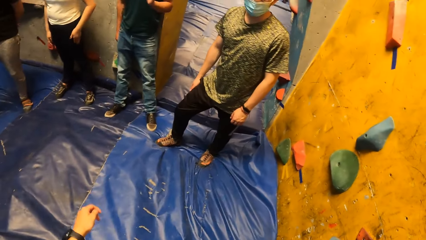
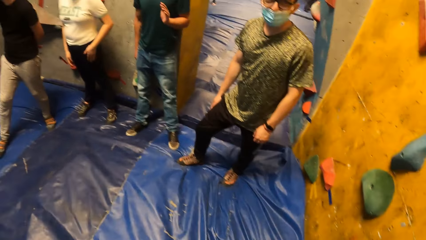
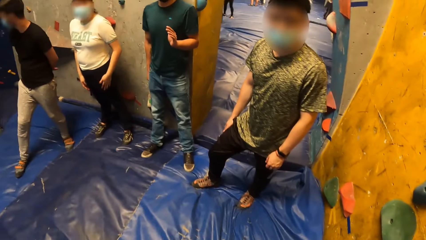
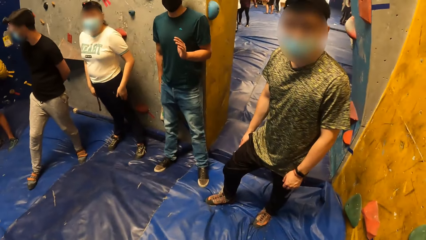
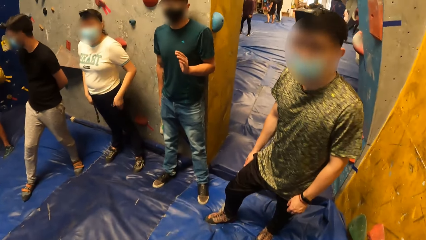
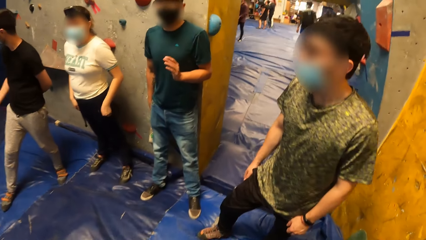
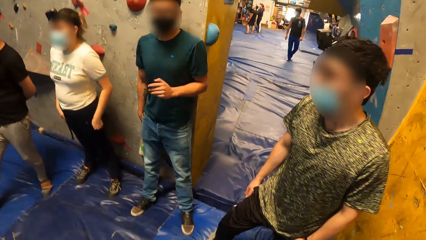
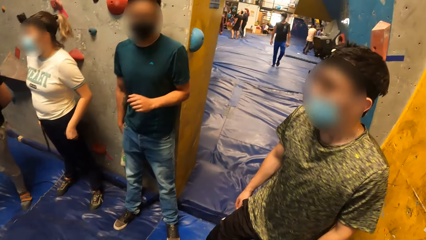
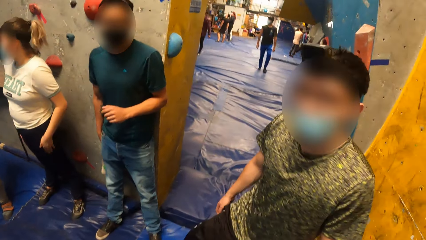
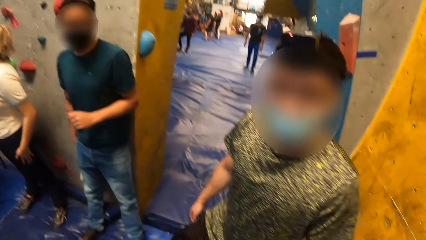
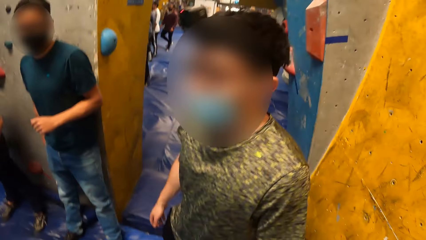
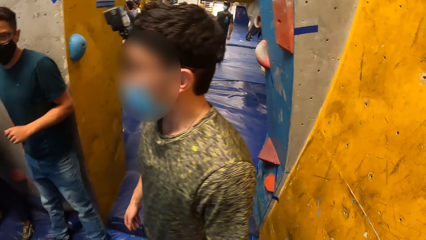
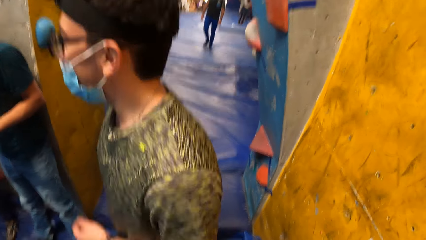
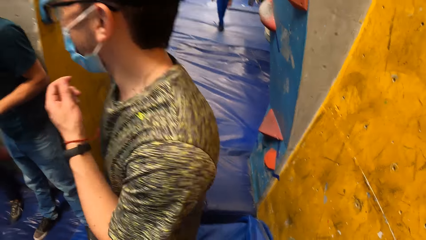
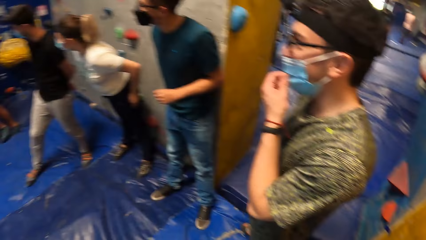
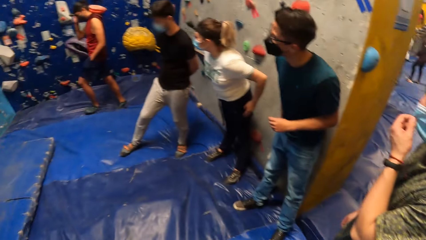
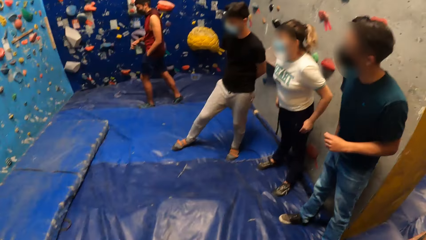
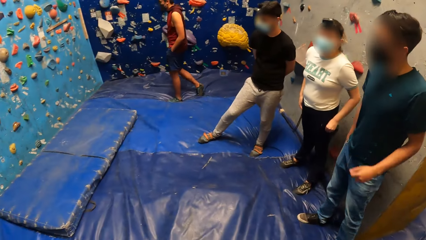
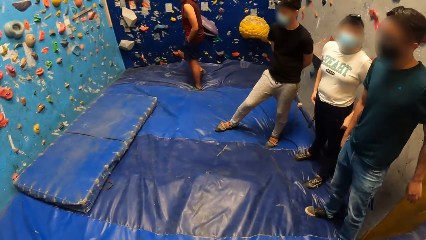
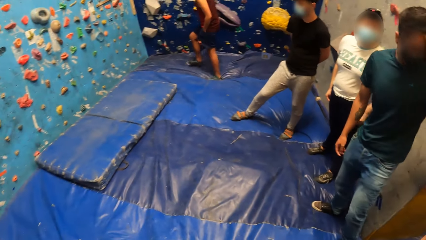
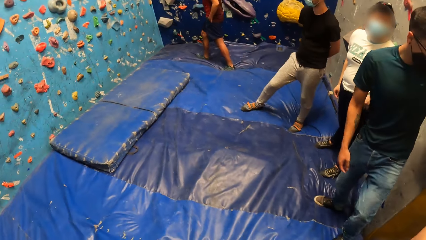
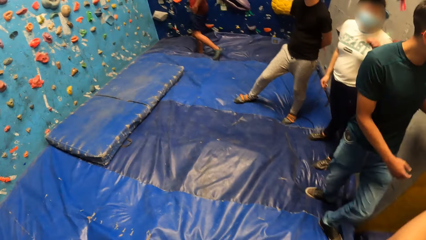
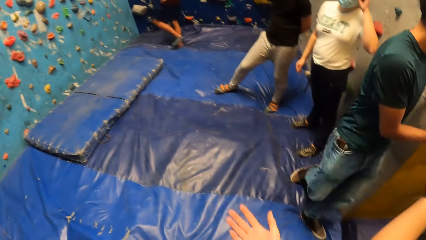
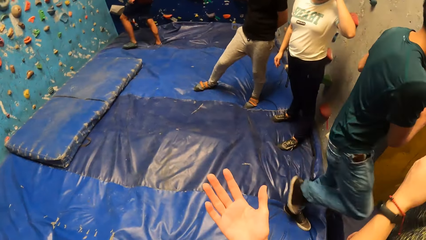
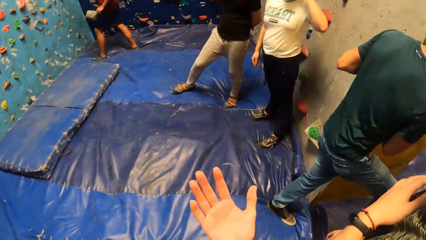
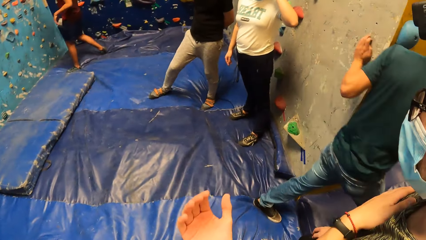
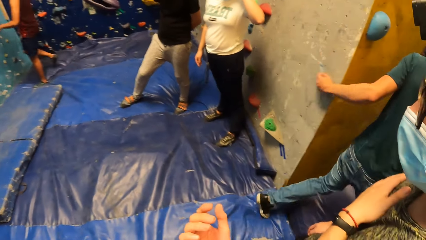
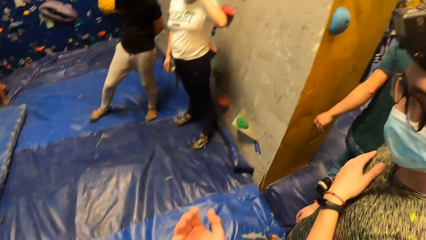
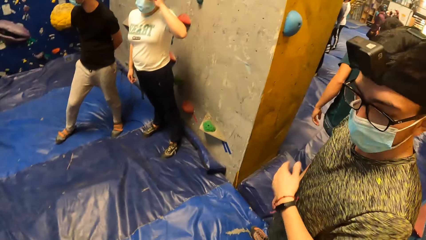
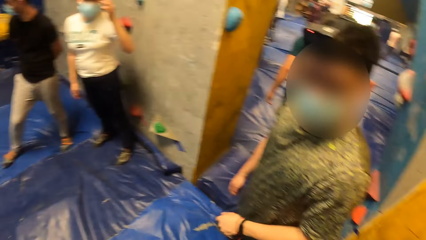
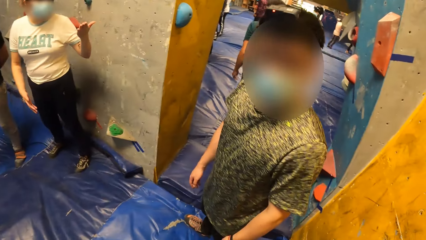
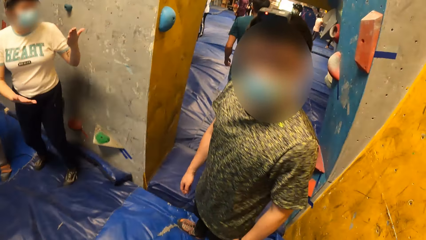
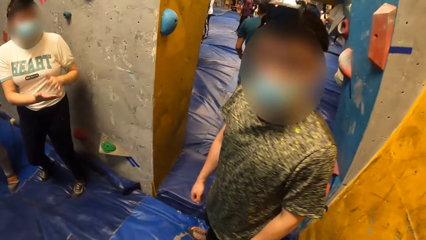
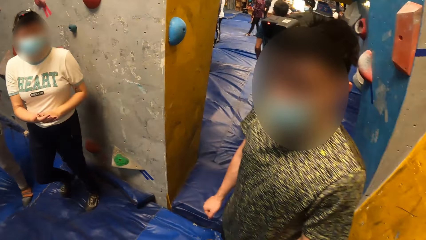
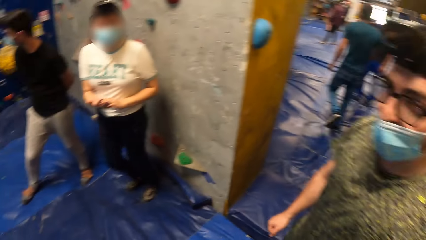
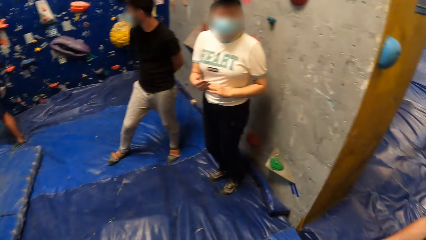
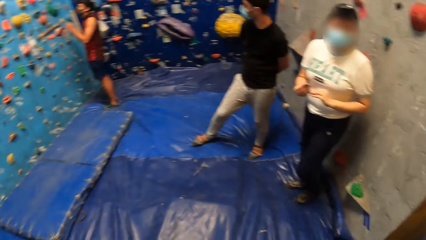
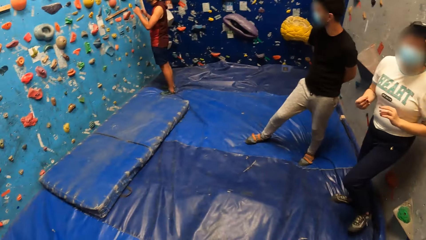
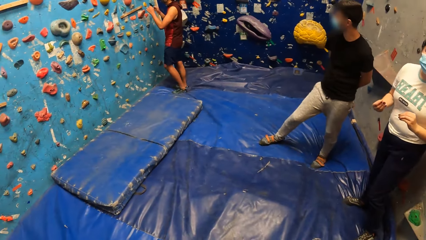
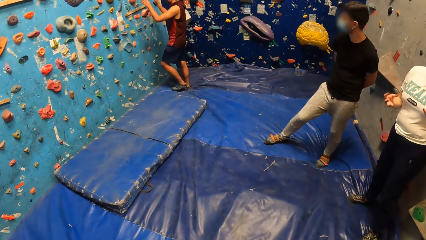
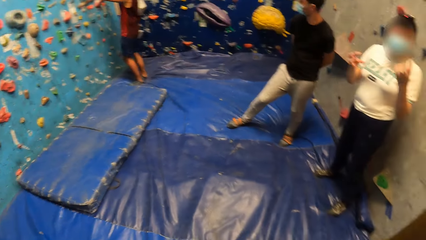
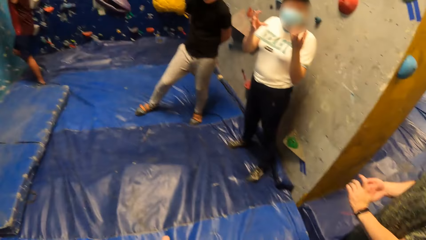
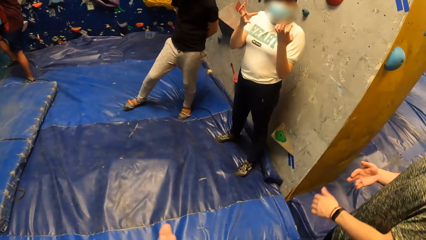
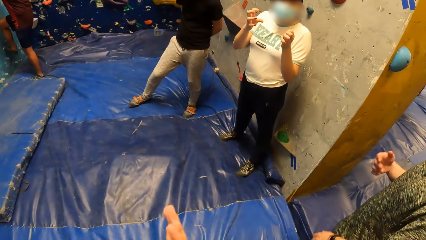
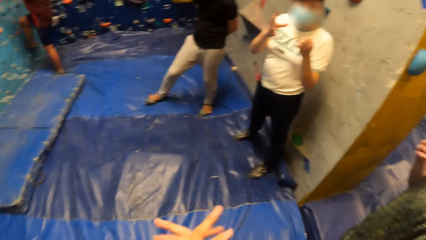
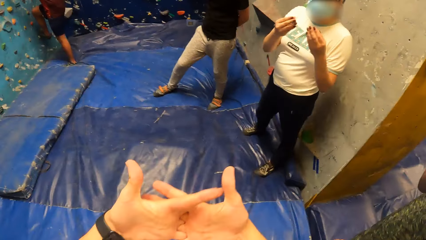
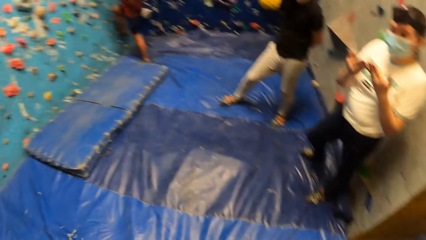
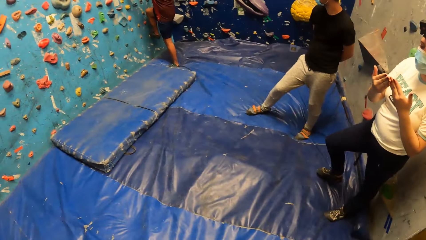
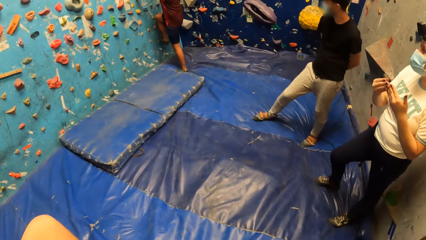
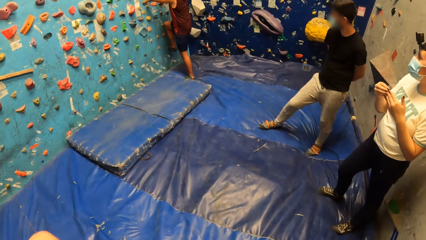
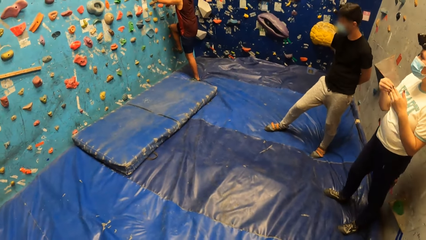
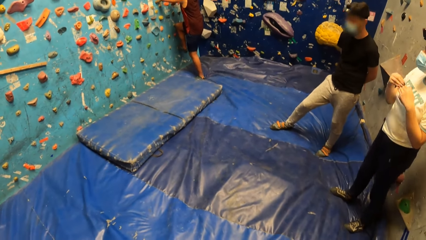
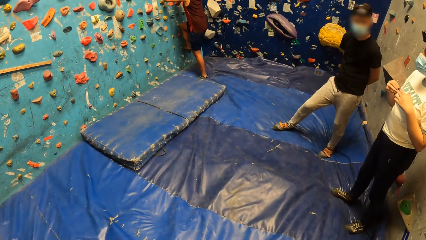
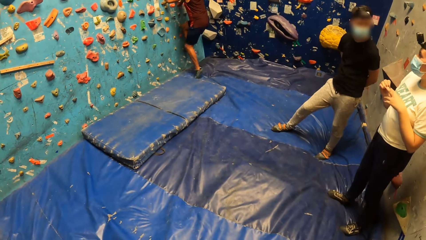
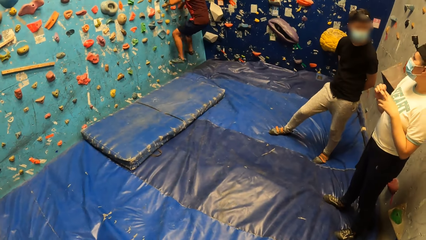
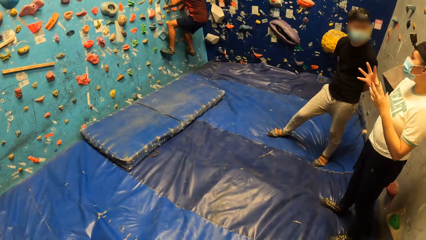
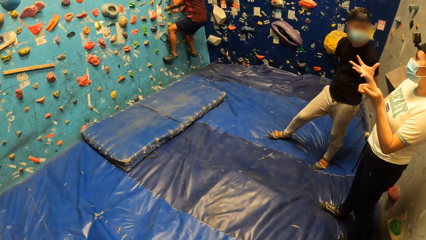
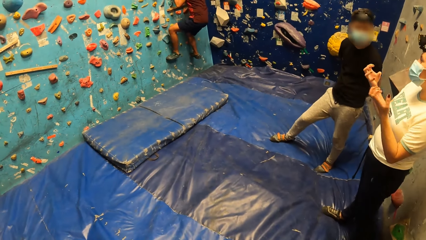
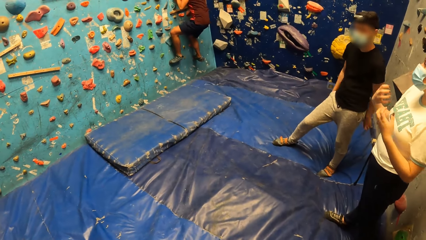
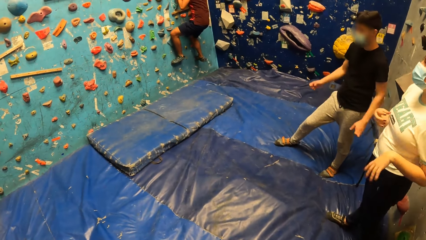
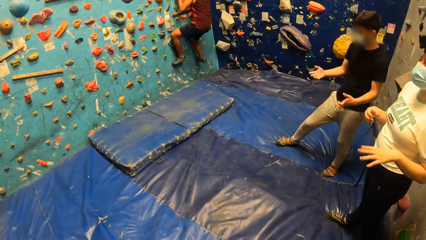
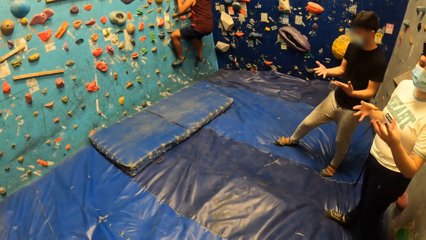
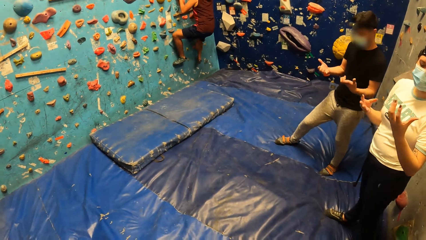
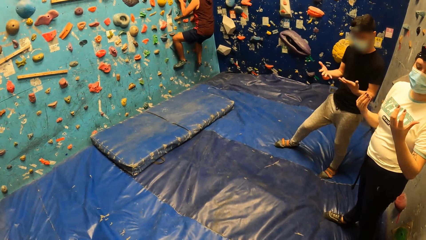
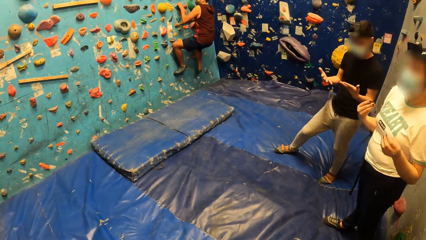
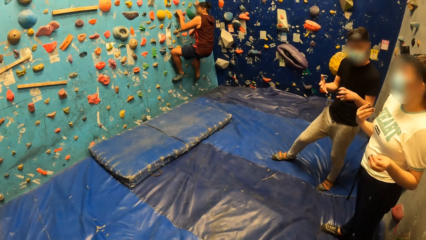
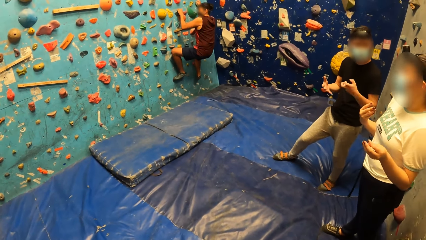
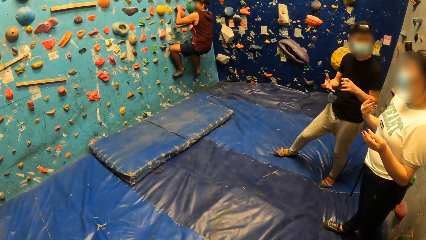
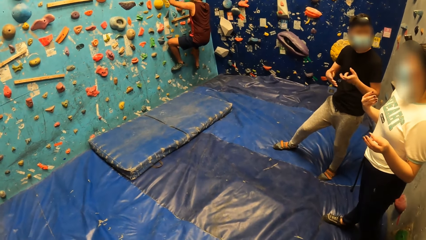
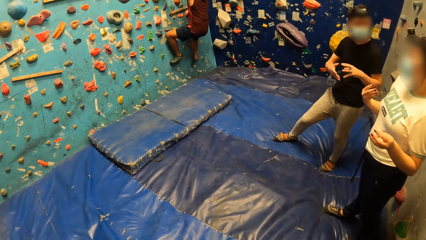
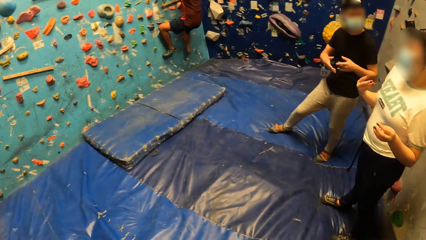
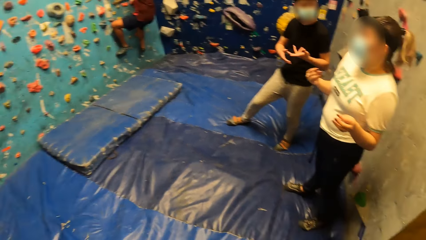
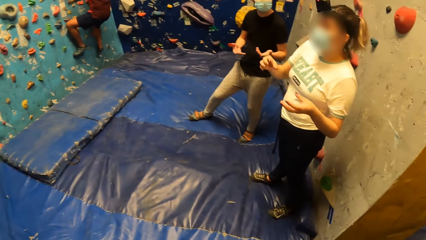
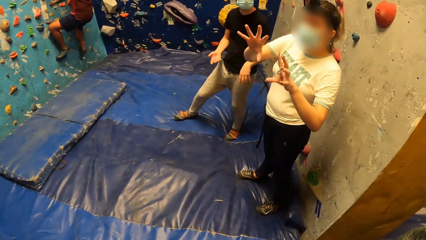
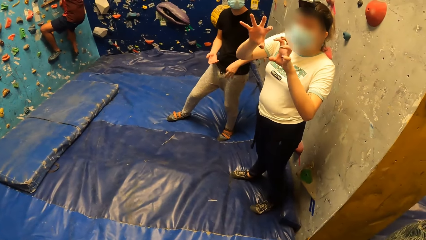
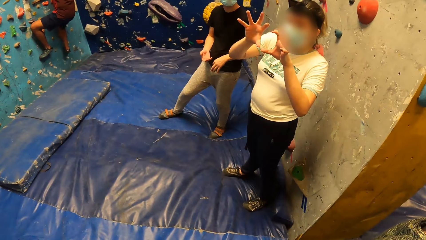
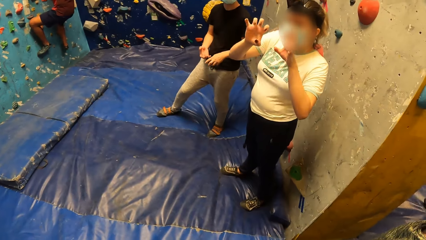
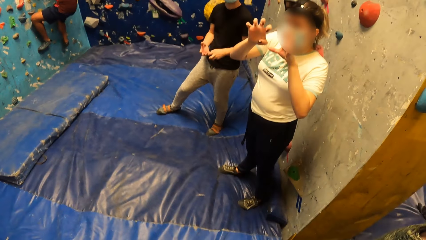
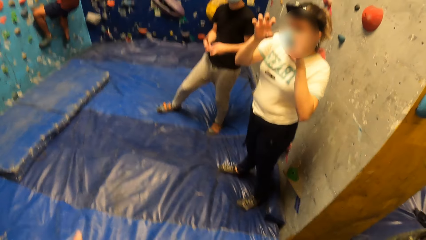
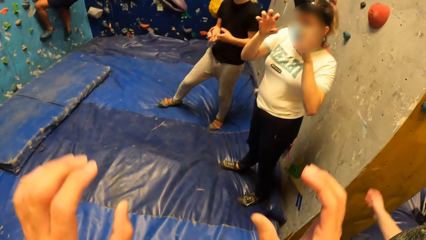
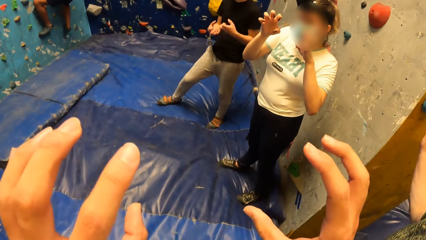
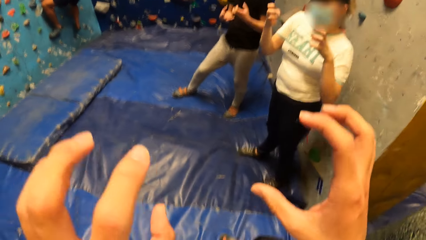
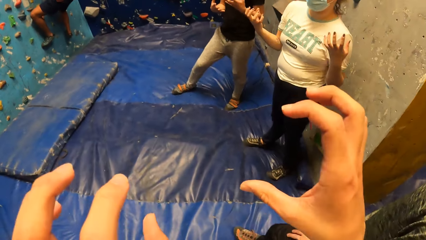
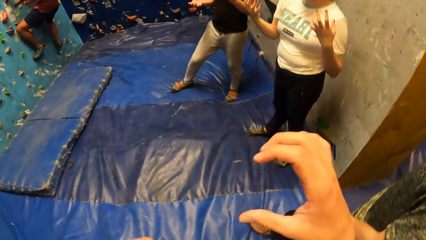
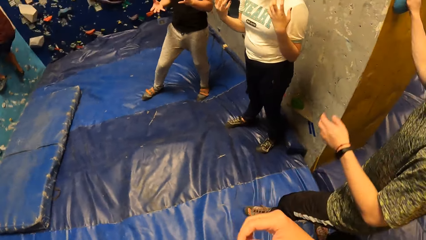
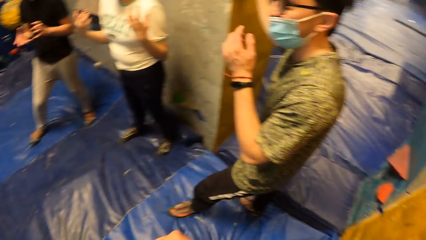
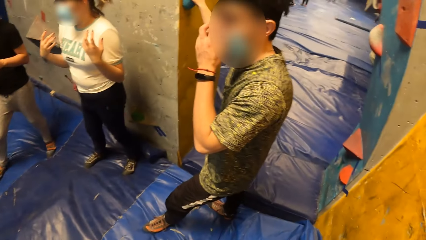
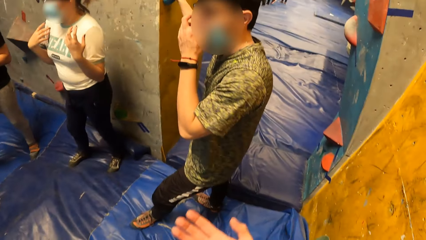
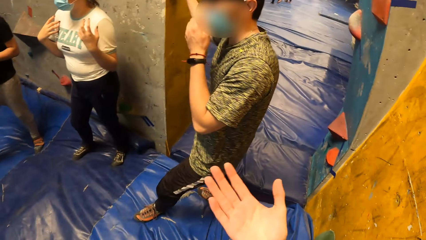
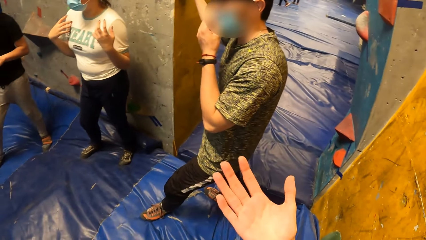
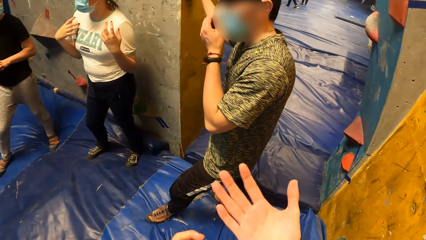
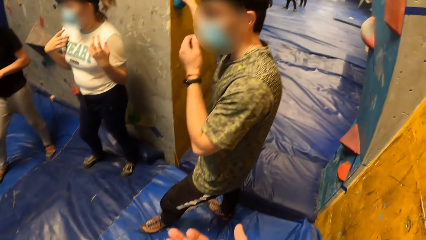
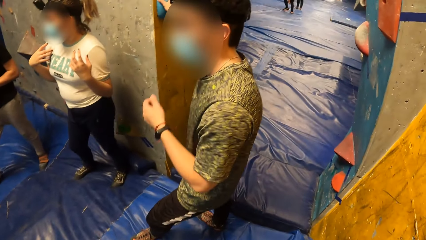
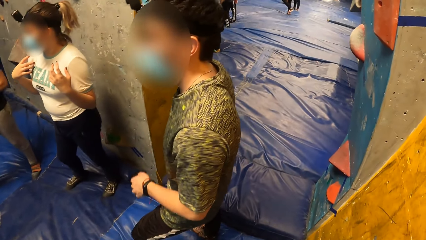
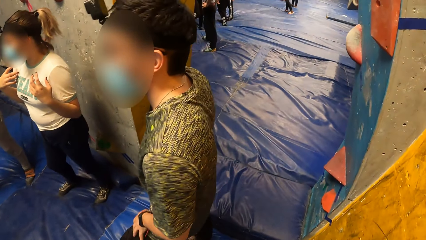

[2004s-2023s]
A man stands. Another man stands. The first man touches the mask. The other man walks. The camera wearer interacts with a woman and the first man. The woman gesticulates with both hands and speaks. A third man stands. A fourth man climbs the bouldering wall with both hands. The first man moves hands. The camera wearer gesticulates with both hands. The woman interacts with the third man. The woman touches fingers. The third man gesticulates with both hands. The woman moves hands. The woman raises hands. The camera wearer gesticulates with both hands. They raise hands. The first man adjusts his nose mask with his left hand. The woman raises hands.
